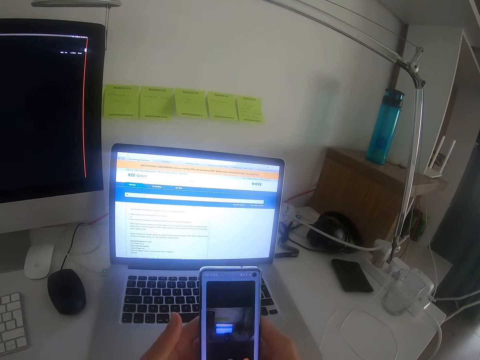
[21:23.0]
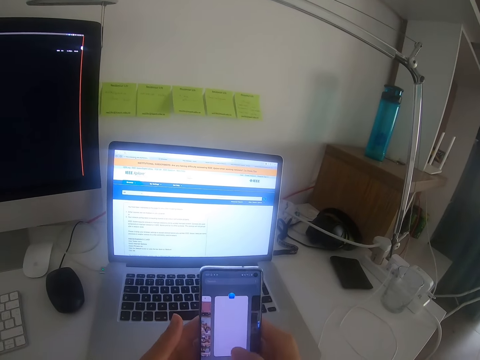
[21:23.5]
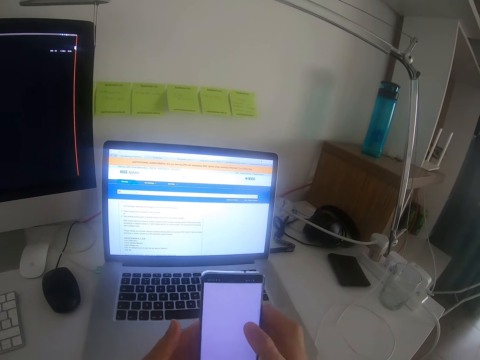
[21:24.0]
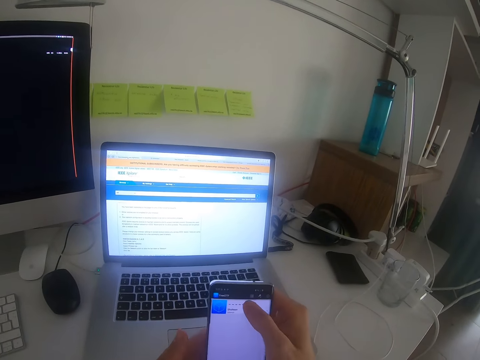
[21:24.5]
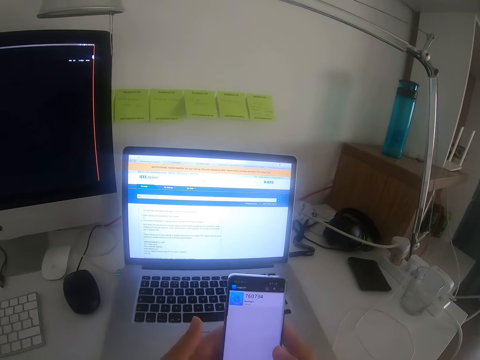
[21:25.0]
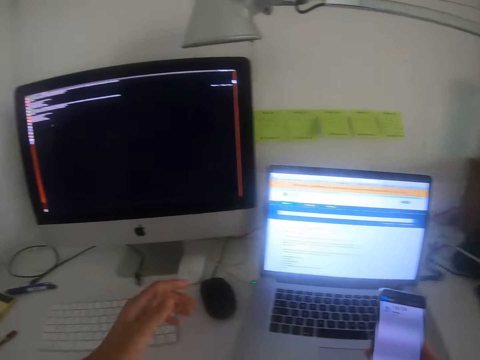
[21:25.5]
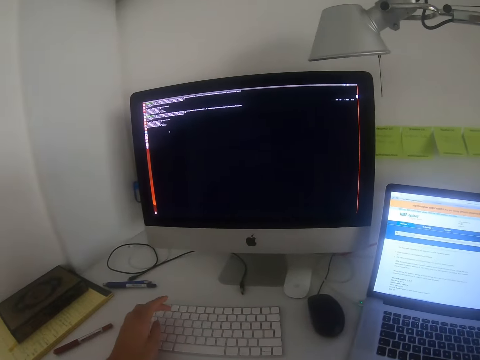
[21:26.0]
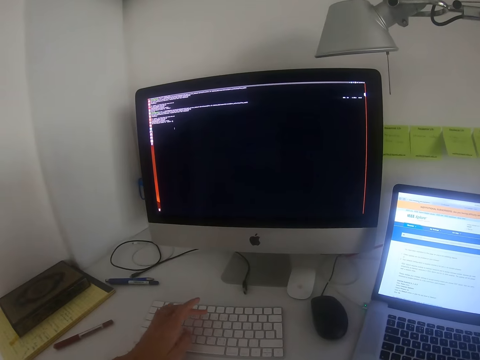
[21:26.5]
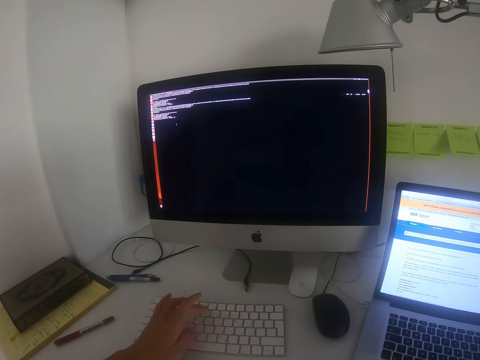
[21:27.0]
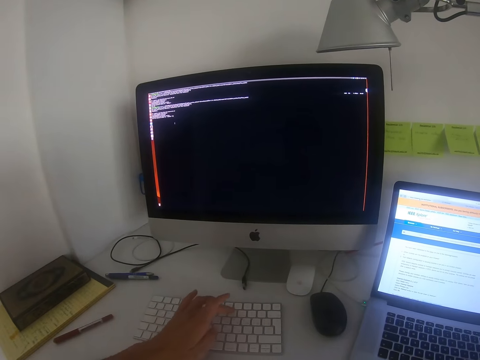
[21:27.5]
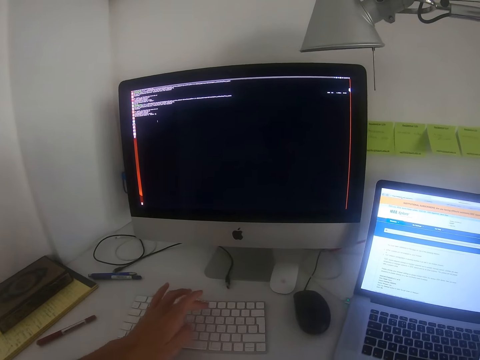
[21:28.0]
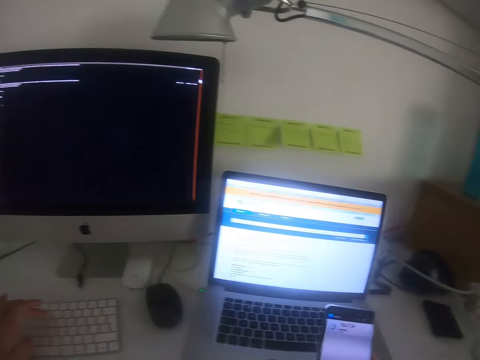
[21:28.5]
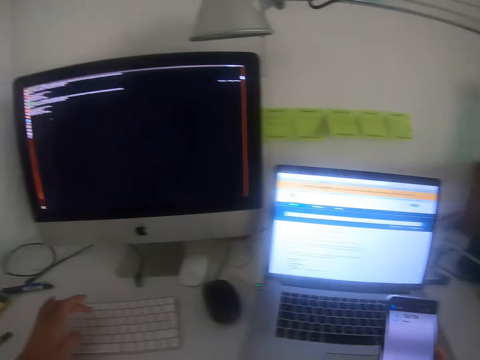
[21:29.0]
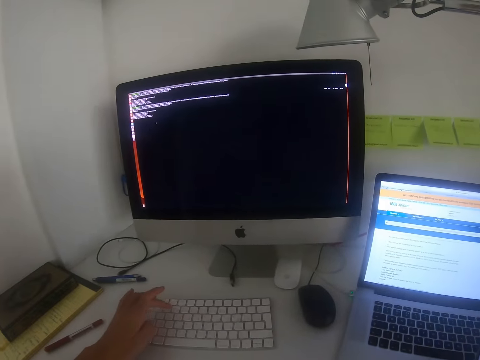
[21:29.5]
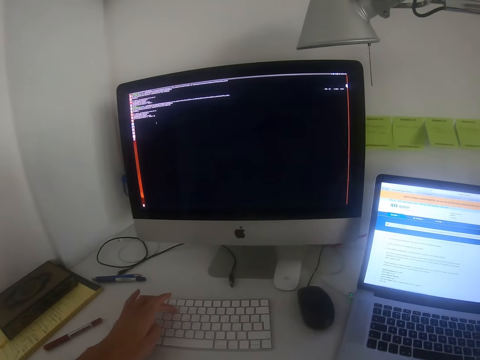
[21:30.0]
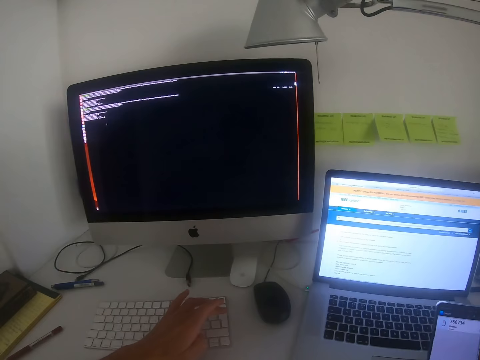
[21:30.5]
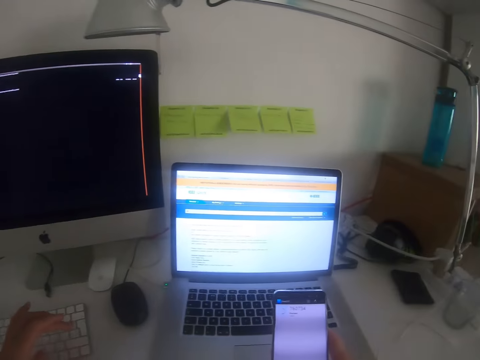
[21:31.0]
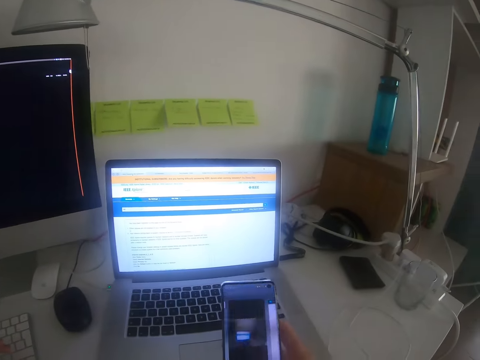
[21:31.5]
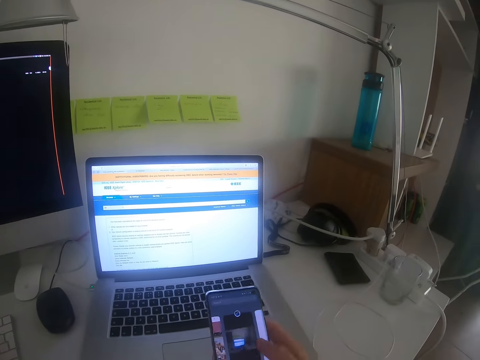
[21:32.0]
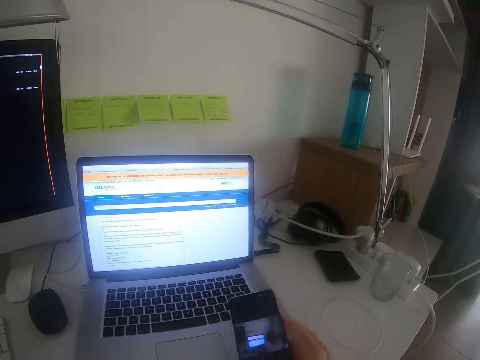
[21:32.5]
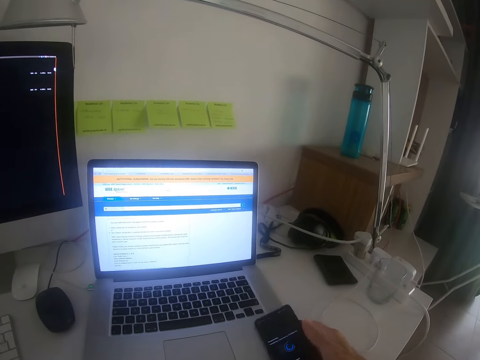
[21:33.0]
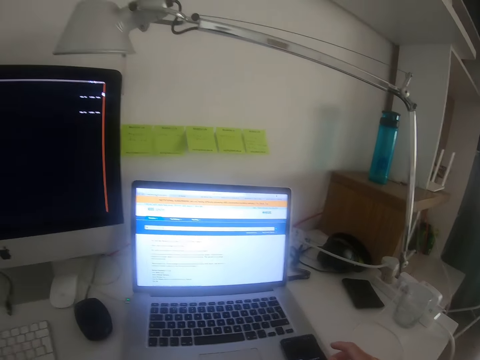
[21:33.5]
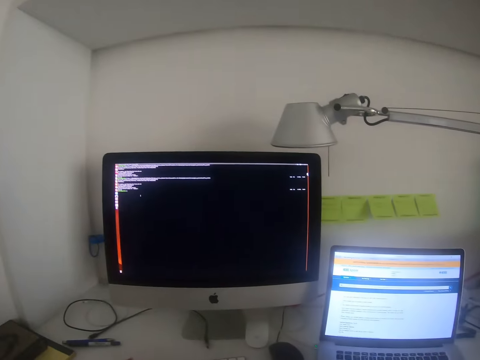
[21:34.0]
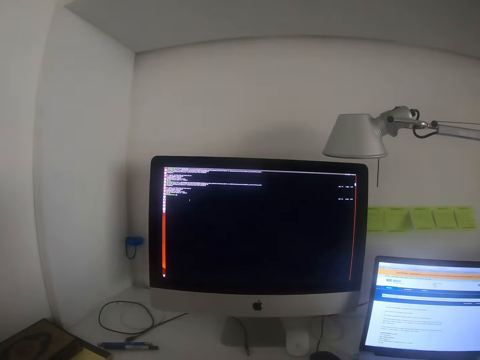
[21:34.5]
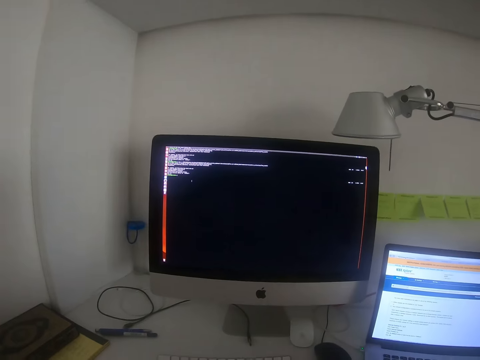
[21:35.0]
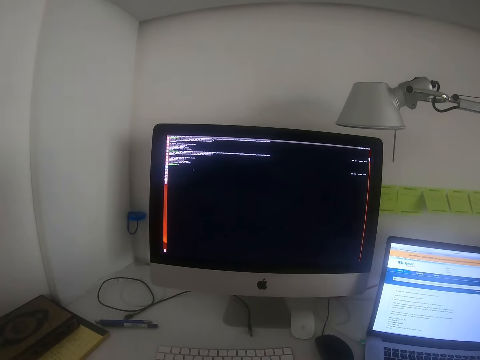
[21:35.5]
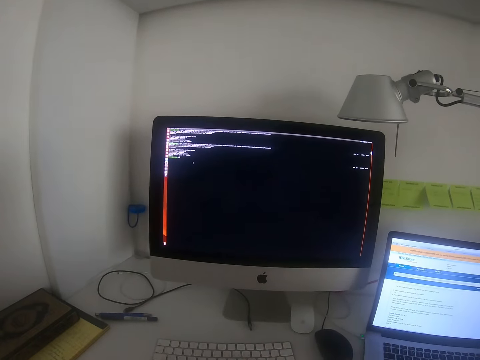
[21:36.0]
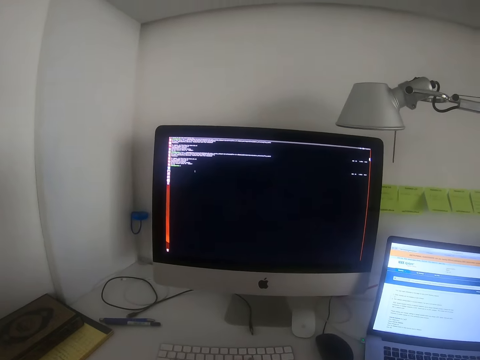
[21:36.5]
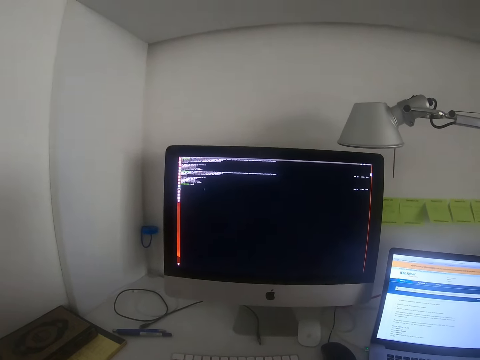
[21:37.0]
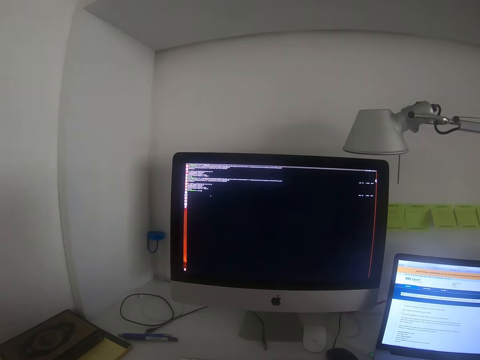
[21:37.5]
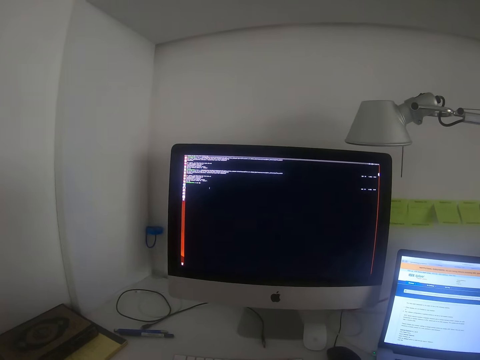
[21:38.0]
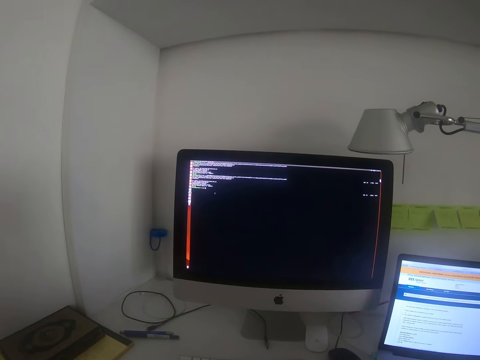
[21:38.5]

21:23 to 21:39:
The camera wearer holds the phone and dials the phone. They type on the computer keyboard. They look at the phone. They type on the keyboard. They stare at the phone. They use the phone. They place the phone on the table. They stare at the computer monitor.

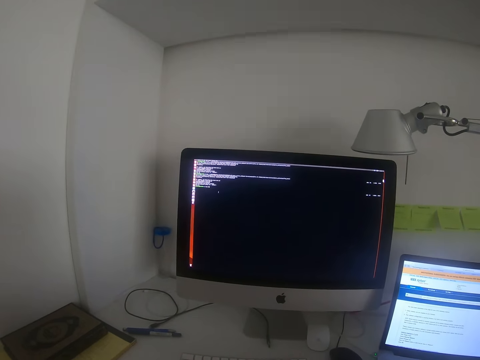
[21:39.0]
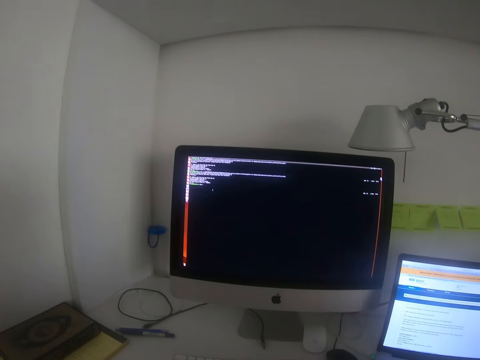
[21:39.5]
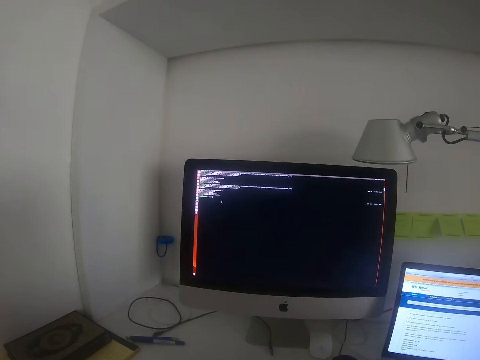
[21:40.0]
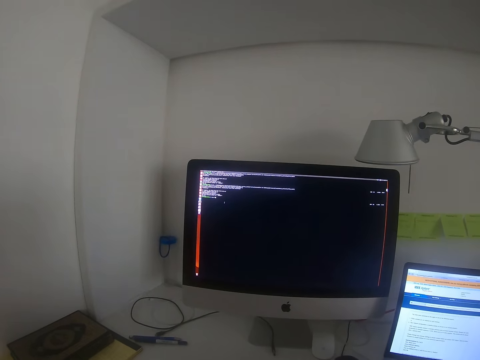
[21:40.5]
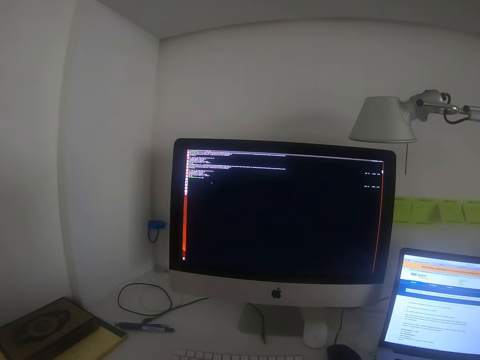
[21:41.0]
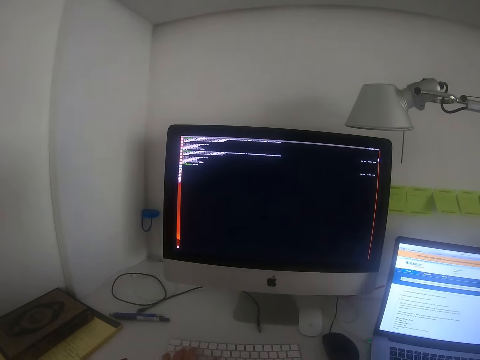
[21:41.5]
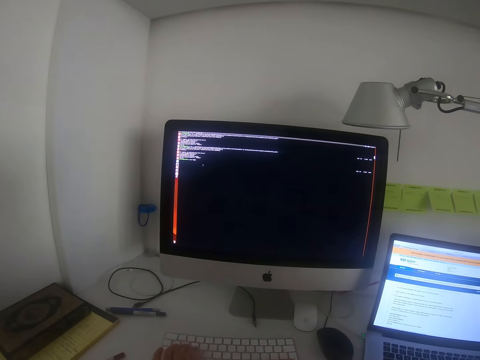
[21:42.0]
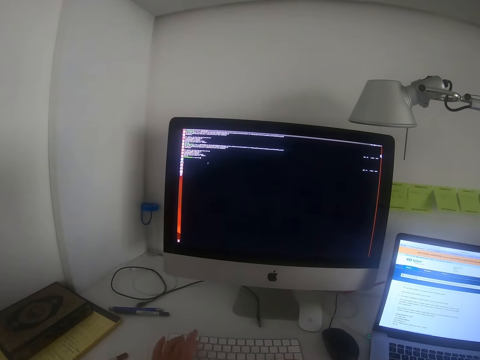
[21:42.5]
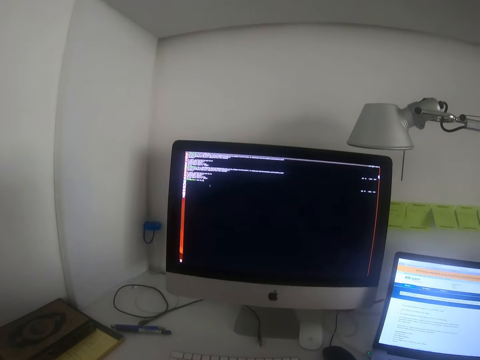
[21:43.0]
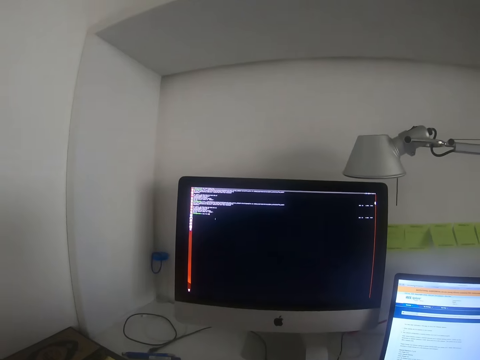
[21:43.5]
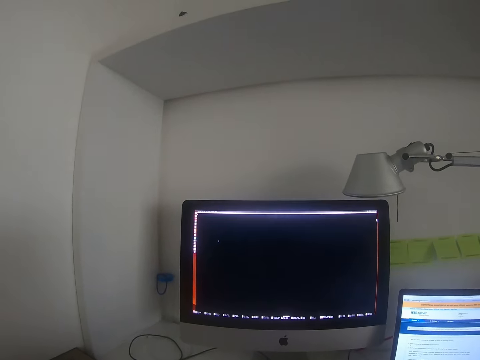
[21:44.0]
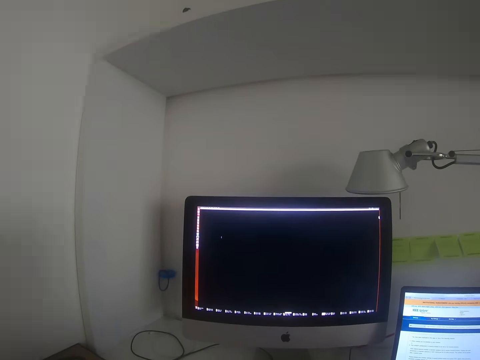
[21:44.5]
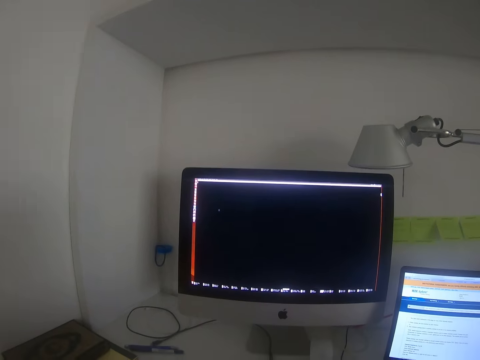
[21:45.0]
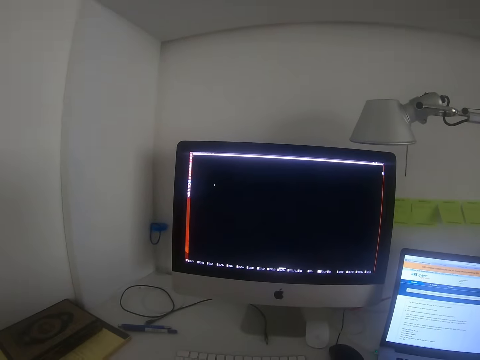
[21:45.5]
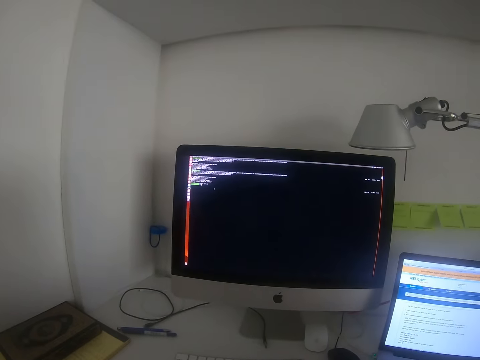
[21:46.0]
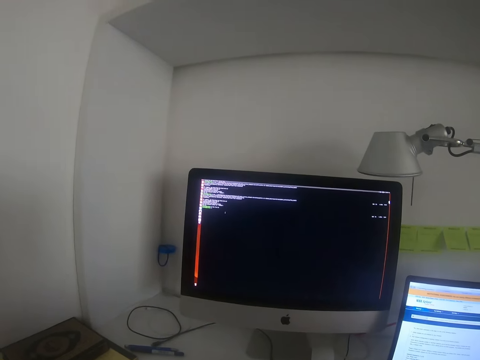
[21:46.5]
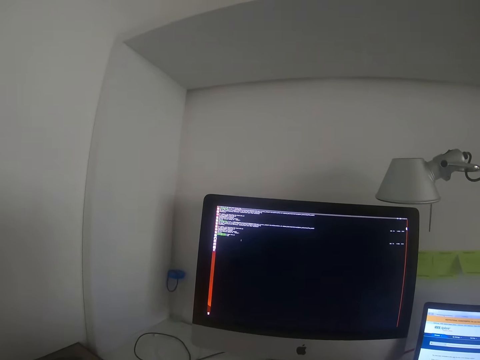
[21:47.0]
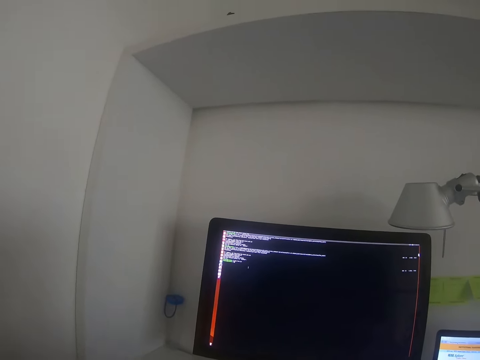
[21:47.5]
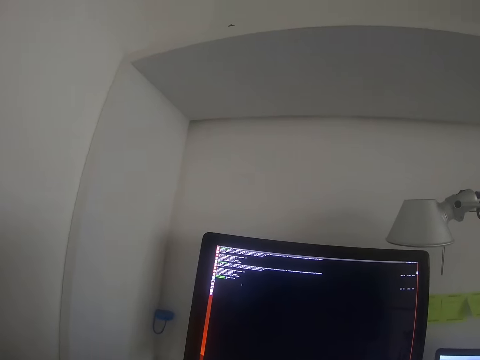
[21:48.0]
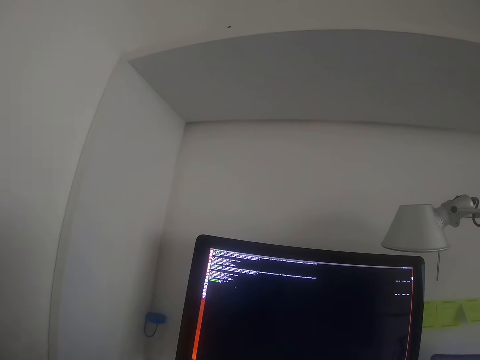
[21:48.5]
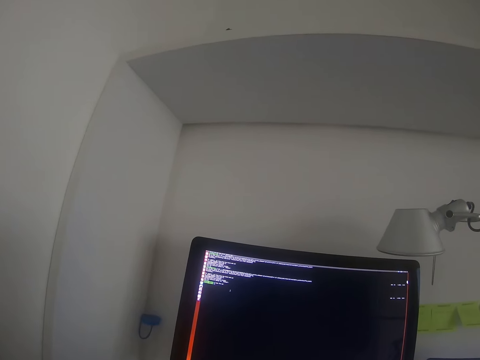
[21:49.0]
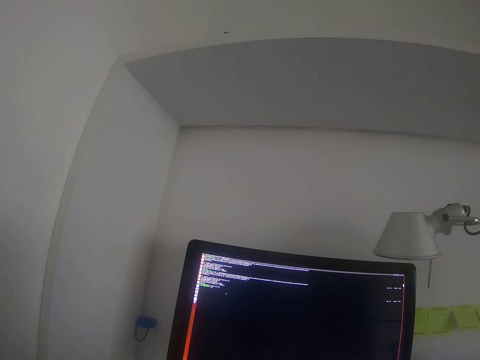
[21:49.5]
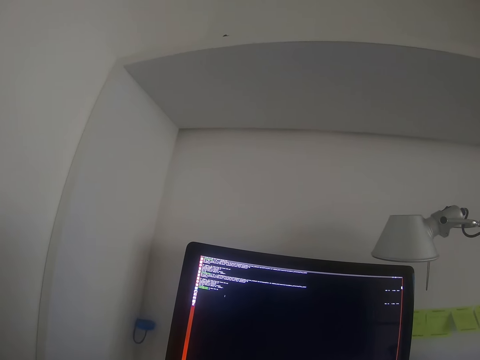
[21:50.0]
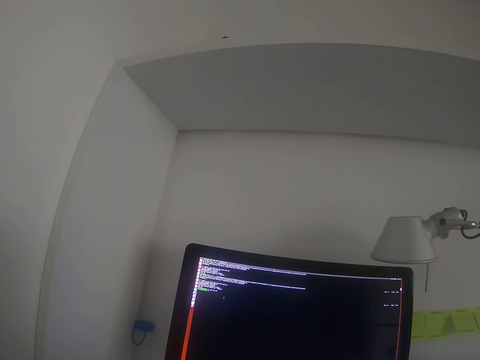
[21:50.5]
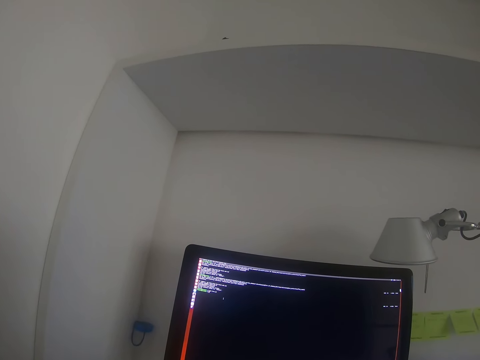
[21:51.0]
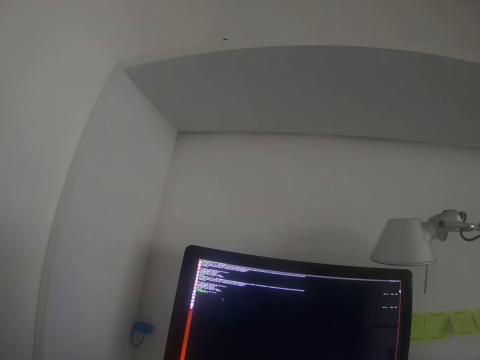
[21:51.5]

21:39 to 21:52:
The camera wearer types on the computer keyboard. They stare at the computer monitor.
